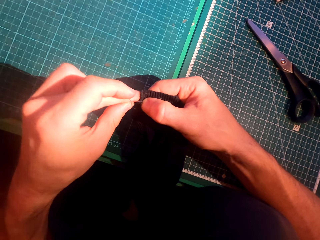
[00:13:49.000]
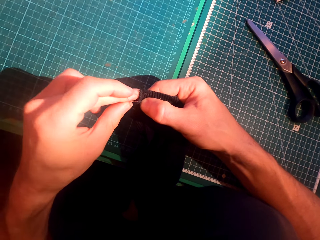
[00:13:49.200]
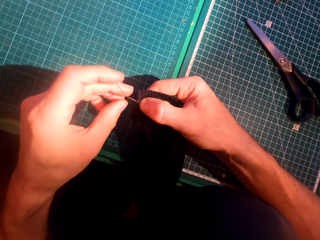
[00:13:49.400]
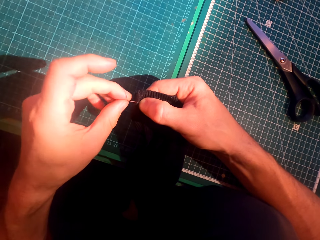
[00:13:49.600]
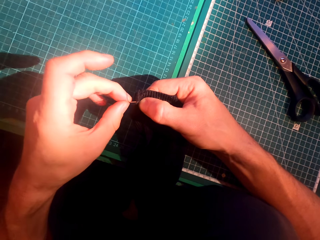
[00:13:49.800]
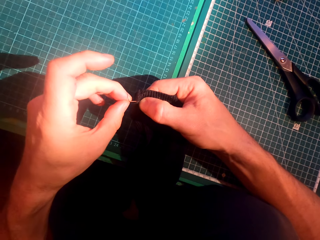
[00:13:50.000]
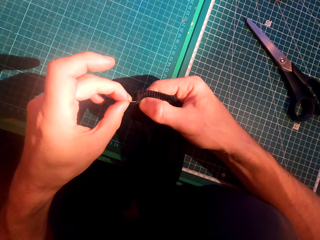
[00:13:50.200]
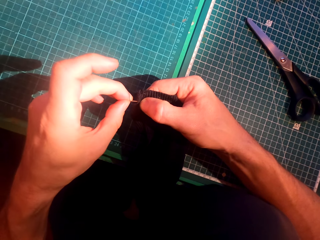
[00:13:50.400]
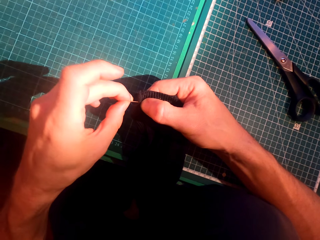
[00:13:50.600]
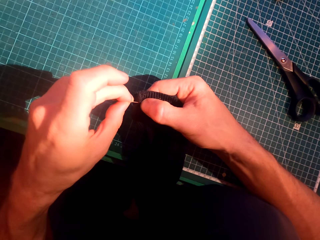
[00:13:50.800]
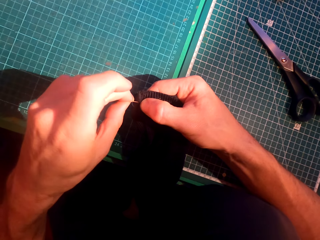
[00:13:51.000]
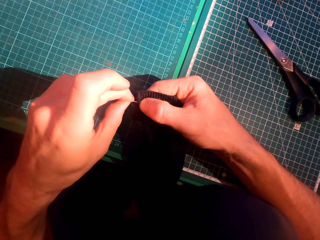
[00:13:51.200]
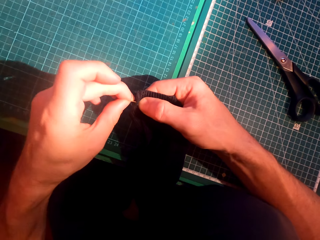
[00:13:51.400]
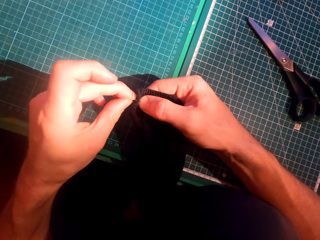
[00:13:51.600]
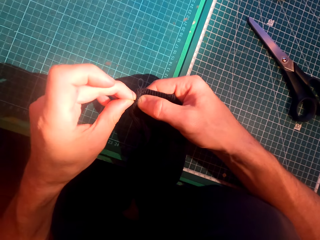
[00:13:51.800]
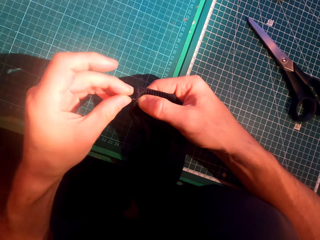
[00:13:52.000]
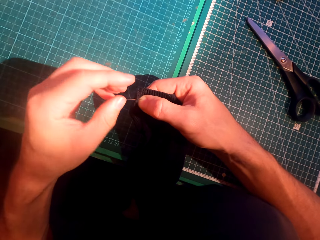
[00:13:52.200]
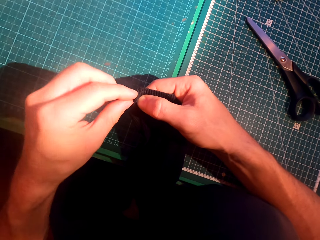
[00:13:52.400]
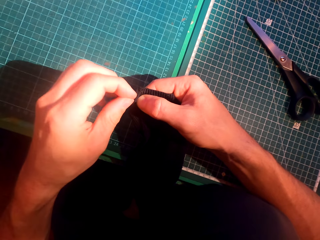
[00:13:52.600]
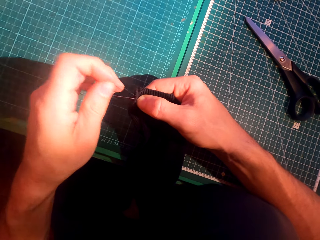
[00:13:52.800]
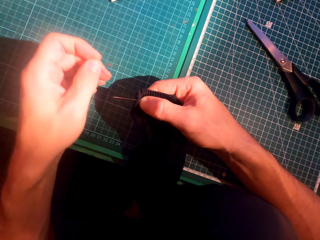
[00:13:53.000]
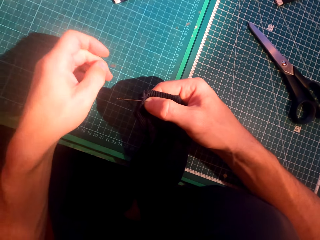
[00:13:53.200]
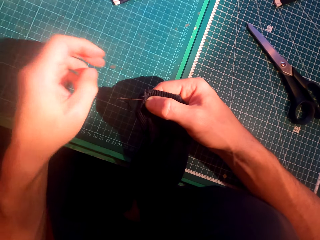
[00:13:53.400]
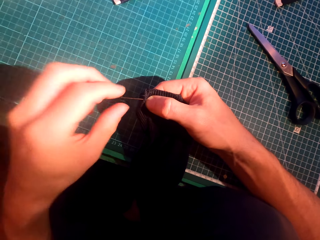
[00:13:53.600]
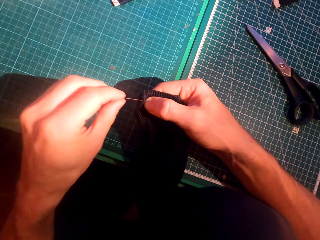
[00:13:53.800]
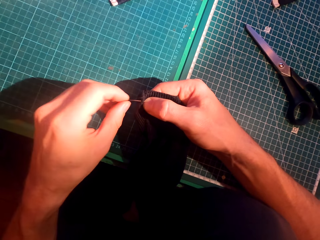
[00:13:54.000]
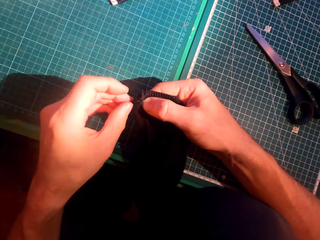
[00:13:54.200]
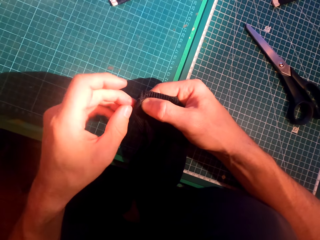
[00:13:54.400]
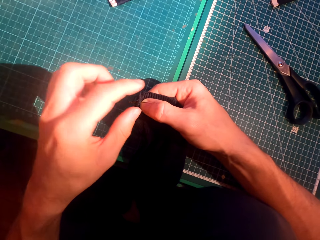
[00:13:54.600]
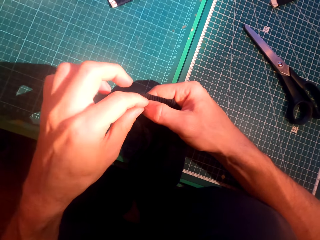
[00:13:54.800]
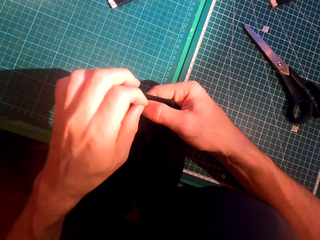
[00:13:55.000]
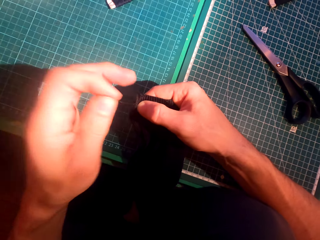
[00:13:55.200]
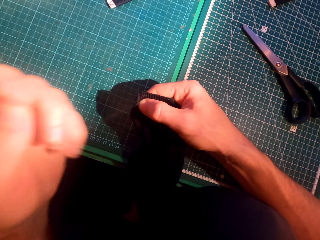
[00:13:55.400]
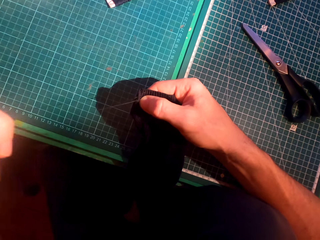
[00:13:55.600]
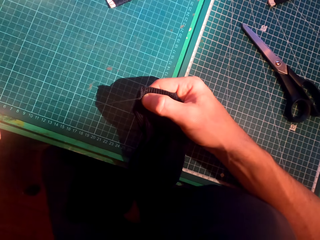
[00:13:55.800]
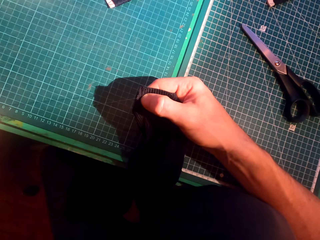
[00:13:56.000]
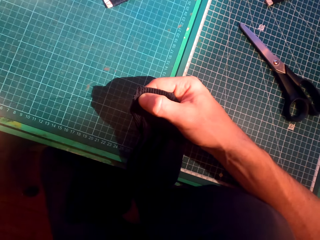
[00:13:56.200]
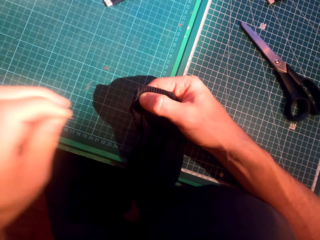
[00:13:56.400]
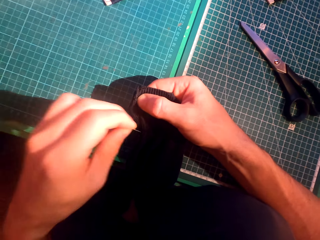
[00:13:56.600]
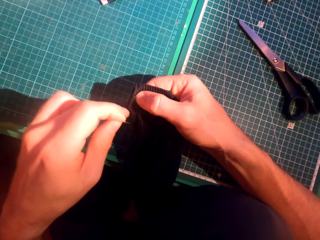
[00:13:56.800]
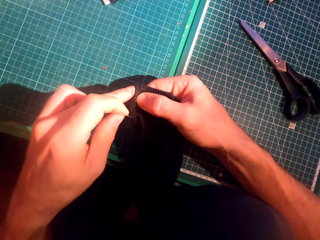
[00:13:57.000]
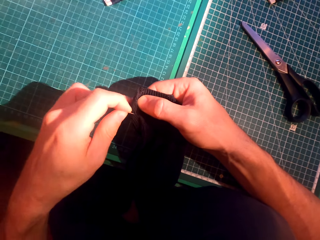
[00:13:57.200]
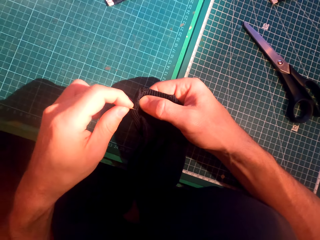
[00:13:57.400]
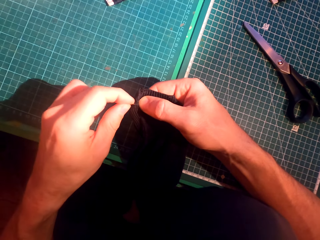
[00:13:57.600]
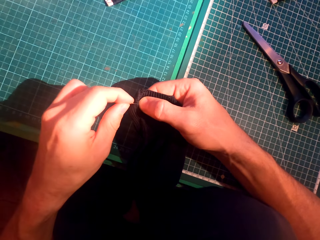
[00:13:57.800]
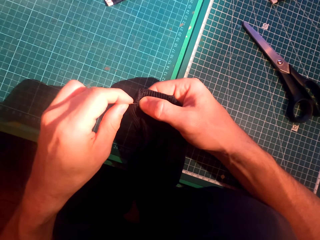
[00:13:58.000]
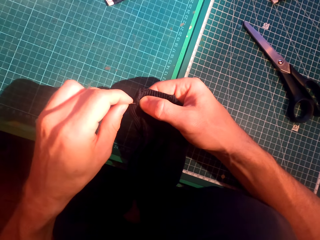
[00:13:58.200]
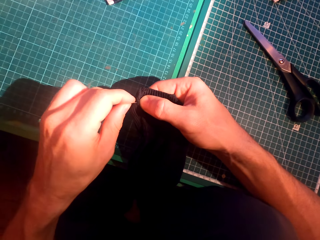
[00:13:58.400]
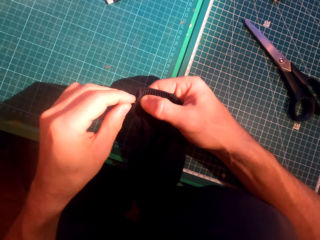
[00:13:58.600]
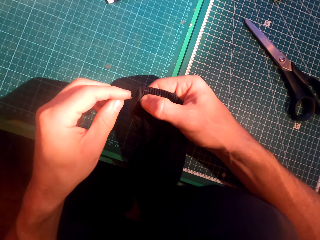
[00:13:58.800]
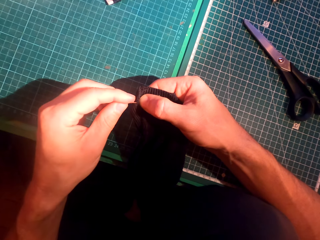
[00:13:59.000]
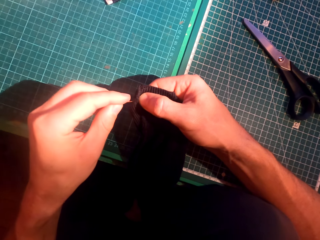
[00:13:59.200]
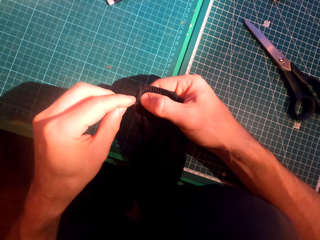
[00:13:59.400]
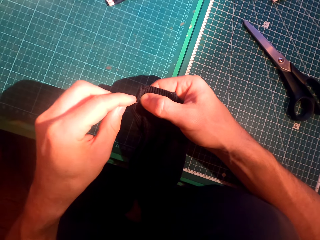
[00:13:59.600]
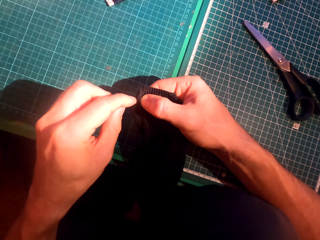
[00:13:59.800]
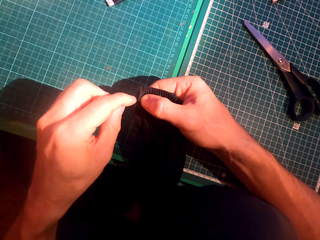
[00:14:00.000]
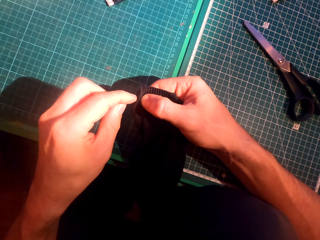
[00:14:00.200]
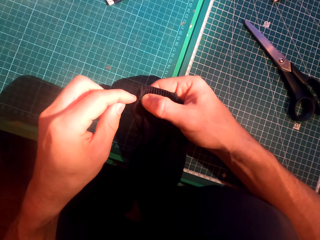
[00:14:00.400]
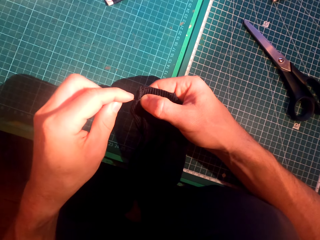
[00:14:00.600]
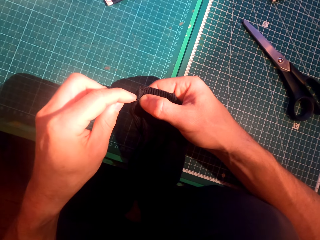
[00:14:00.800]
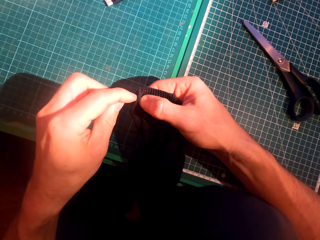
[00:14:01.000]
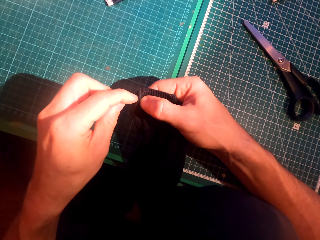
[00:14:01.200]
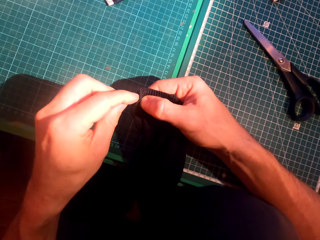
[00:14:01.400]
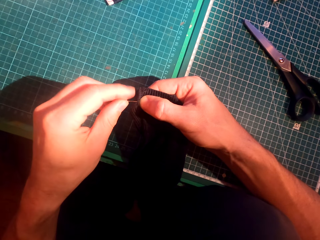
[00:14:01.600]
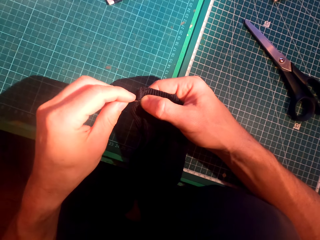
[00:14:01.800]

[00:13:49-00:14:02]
The camera wearer aligns a thread. They straighten the thread. They insert a needle in a sweater.

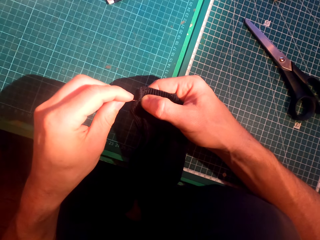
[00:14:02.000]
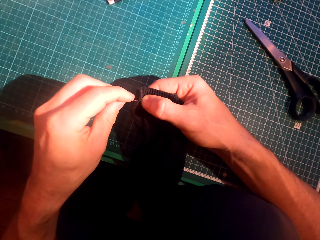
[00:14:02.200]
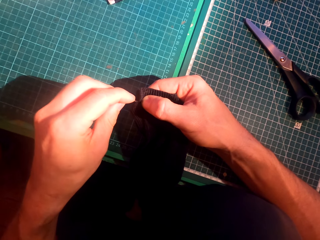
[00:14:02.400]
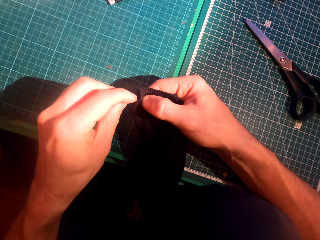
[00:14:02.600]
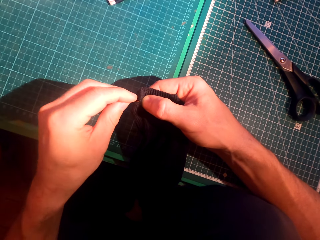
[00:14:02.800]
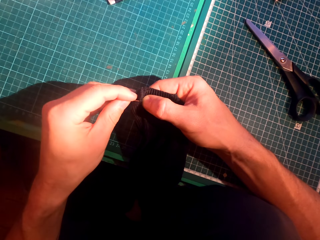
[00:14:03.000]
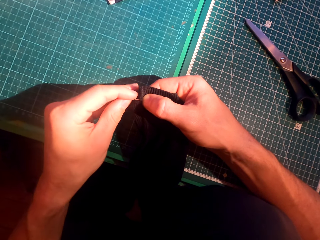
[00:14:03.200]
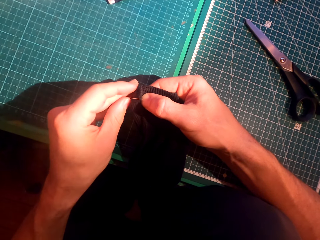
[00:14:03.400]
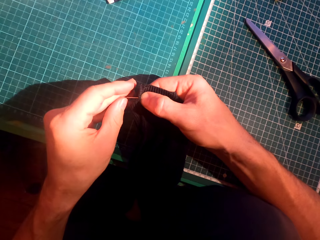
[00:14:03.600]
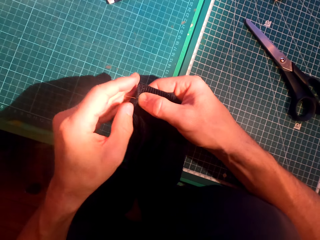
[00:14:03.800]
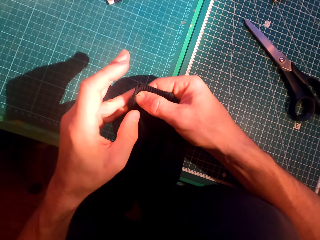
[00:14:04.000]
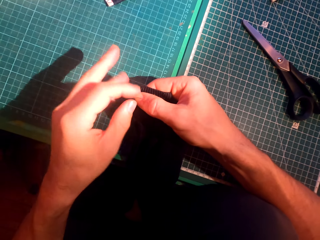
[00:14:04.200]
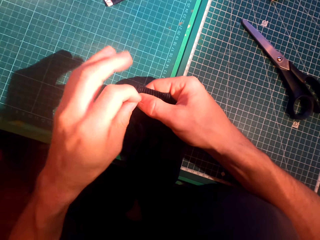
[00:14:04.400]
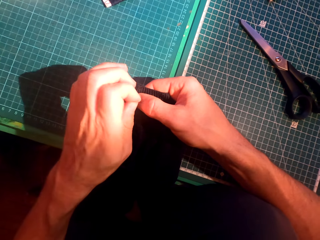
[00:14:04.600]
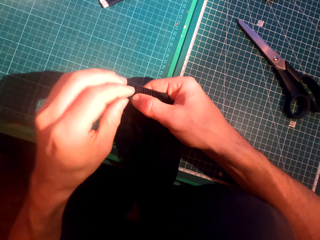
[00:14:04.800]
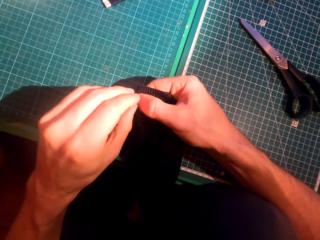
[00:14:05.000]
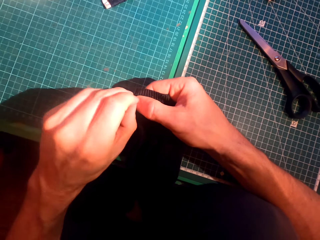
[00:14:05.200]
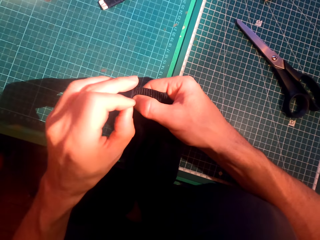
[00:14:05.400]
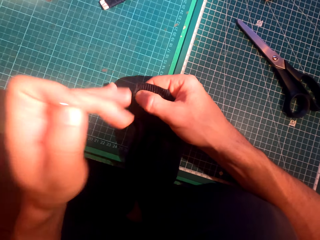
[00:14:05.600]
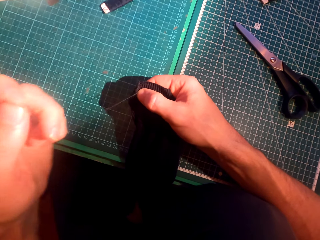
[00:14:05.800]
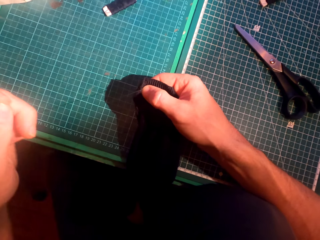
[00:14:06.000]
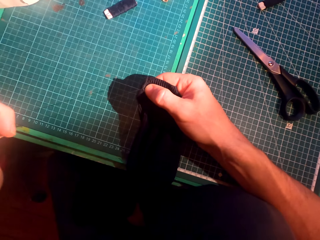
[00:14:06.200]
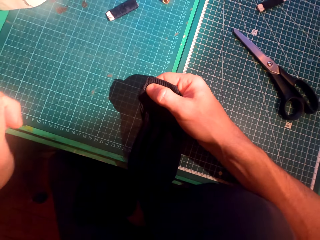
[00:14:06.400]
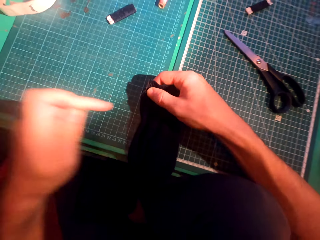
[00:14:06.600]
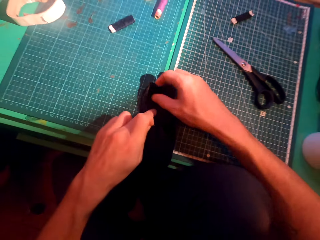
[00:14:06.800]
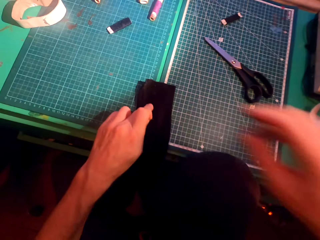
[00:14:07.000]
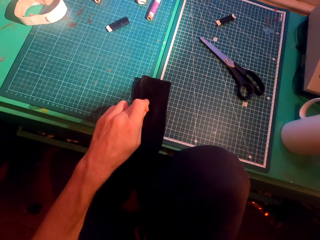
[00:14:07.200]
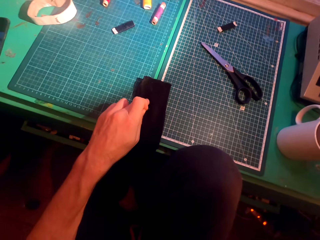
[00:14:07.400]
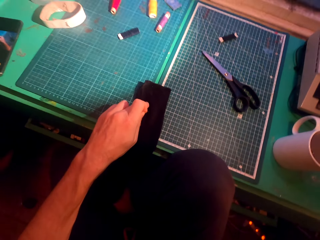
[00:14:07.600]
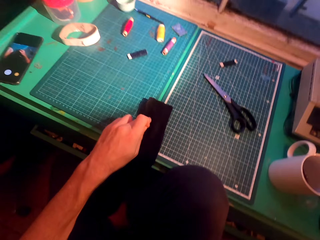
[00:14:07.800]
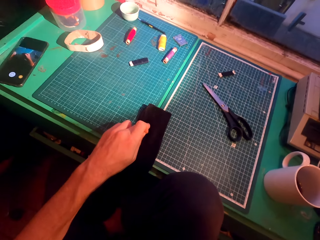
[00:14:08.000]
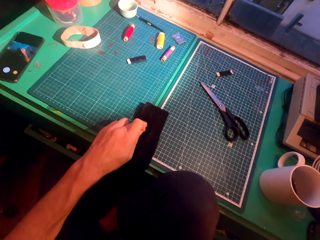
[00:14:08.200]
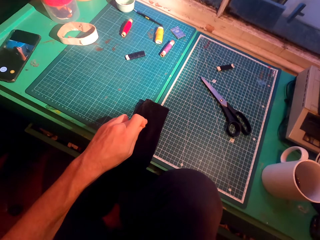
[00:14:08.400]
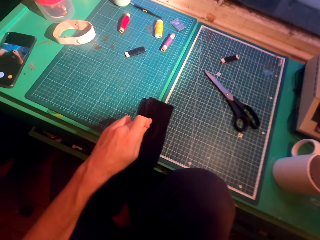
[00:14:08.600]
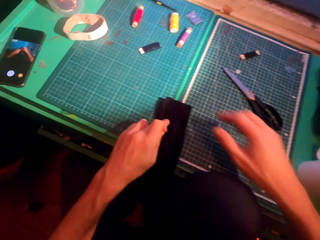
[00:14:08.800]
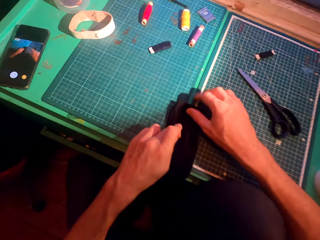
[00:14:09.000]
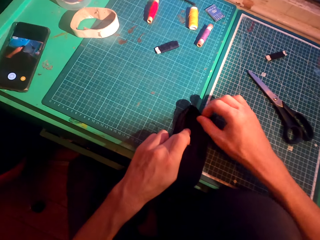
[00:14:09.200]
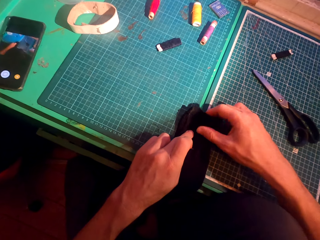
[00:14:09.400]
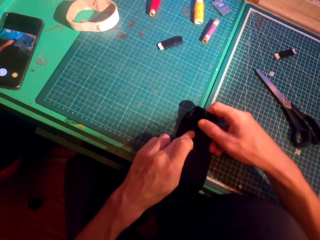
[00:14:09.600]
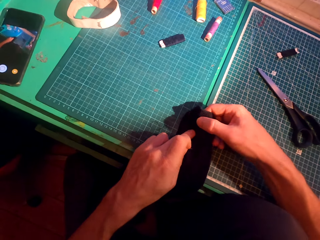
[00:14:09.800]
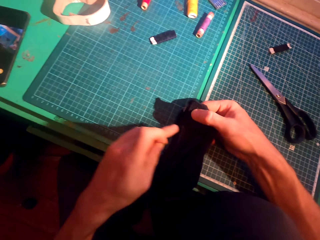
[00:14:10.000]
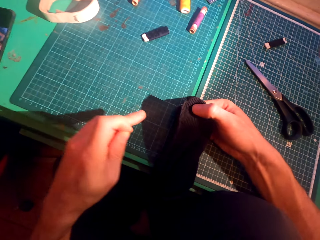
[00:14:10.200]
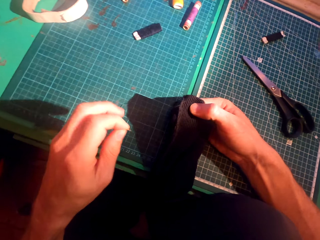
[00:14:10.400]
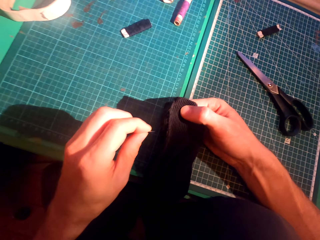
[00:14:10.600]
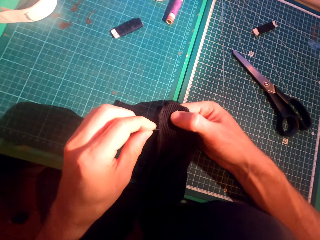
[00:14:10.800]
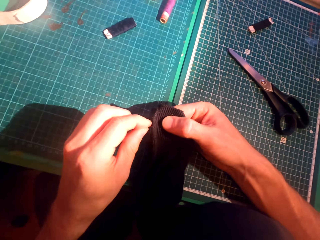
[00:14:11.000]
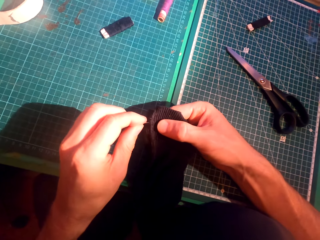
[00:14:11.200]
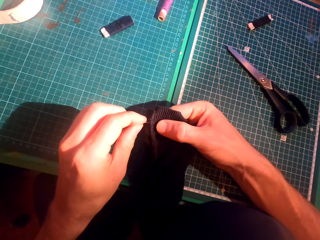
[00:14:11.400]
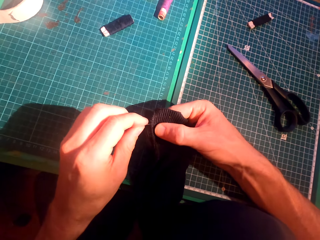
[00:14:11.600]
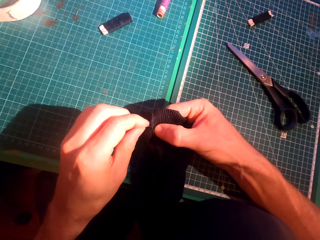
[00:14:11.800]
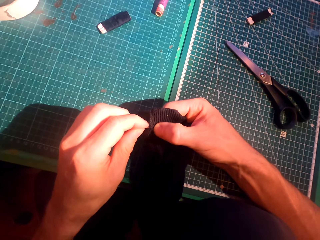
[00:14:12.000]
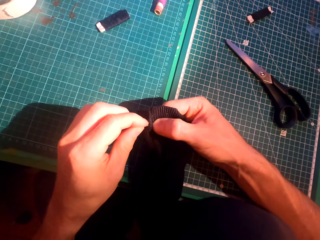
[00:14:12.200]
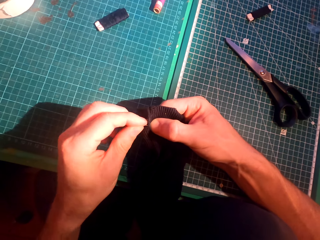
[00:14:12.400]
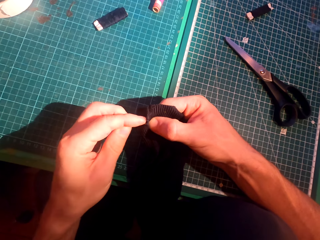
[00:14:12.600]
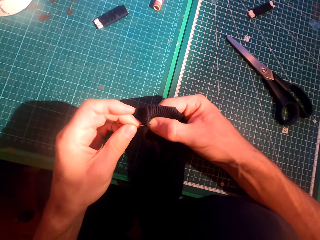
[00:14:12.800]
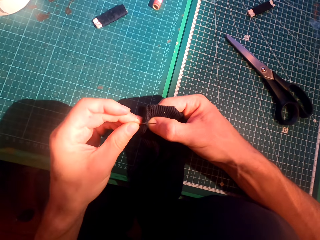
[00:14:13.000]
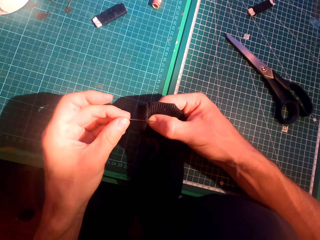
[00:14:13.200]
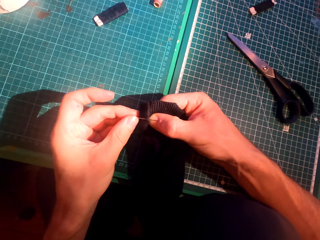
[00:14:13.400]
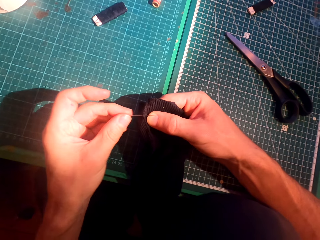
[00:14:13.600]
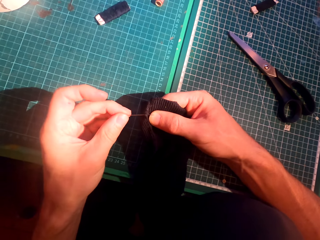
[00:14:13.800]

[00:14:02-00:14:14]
The camera wearer straightens the thread. They touch the face. They straighten the sweater. They insert a needle in the sweater.
